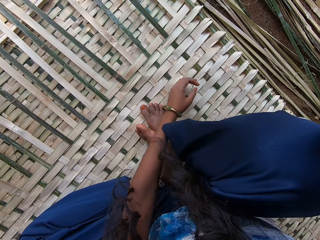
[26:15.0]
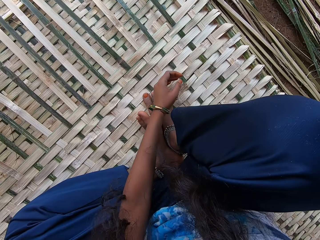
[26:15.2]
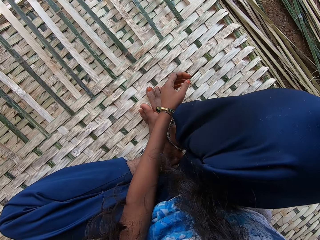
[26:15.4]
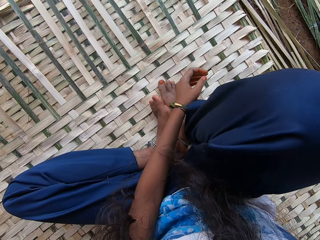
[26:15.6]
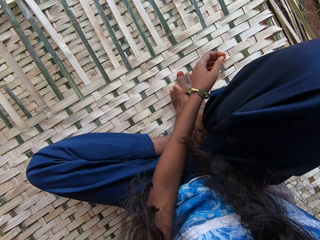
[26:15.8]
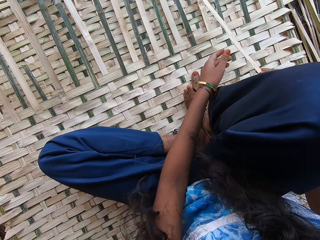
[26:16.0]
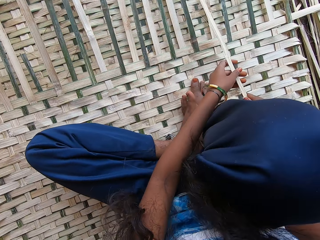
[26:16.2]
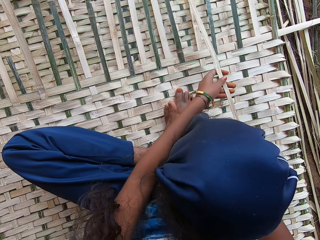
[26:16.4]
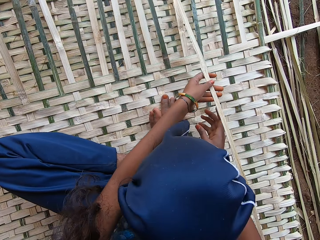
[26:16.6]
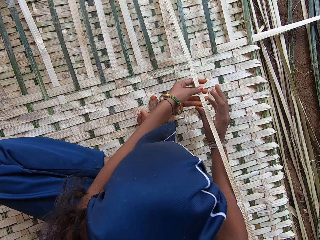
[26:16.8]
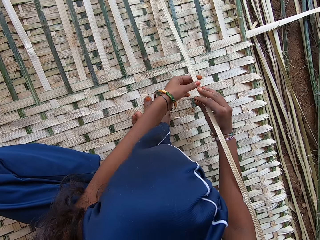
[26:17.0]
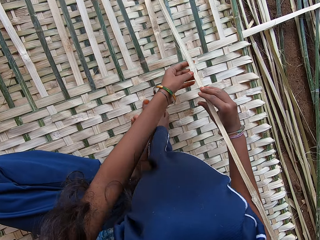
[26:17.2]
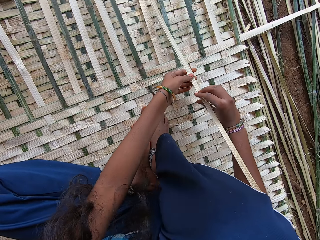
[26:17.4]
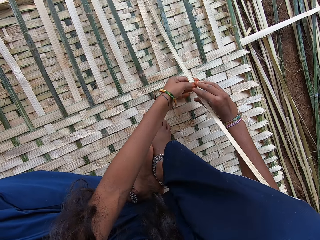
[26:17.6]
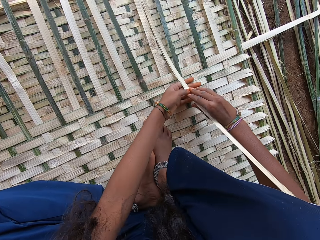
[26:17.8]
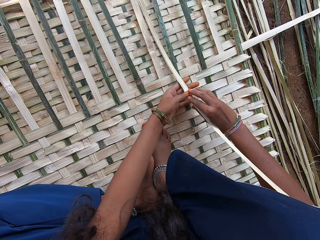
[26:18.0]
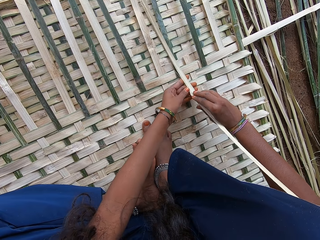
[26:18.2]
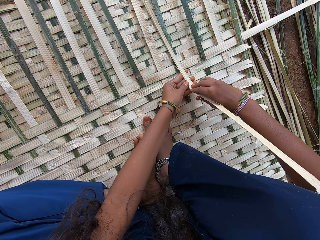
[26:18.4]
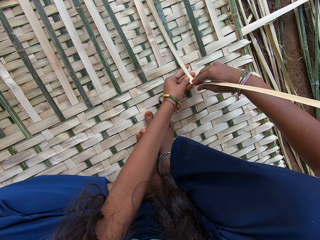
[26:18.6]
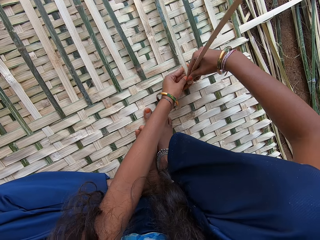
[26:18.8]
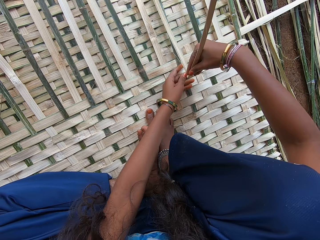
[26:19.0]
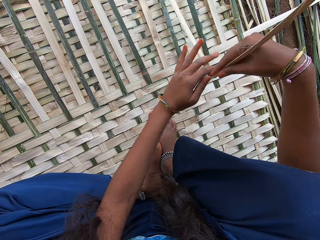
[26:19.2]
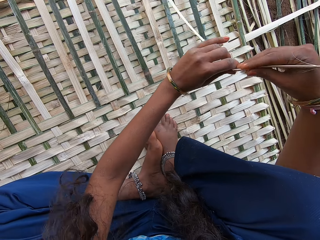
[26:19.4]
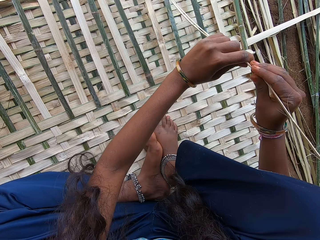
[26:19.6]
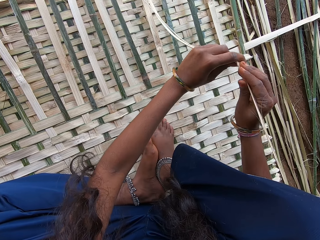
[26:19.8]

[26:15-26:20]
The camera wearer picks a palm fiber. They fold the reed. They cut the palm fiber.

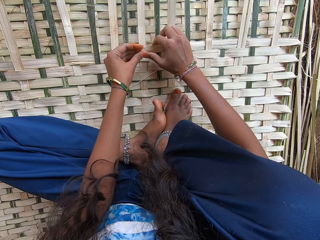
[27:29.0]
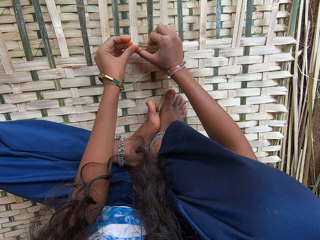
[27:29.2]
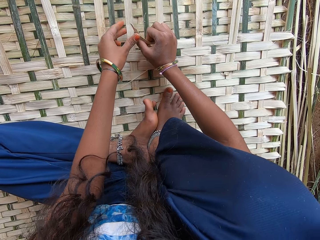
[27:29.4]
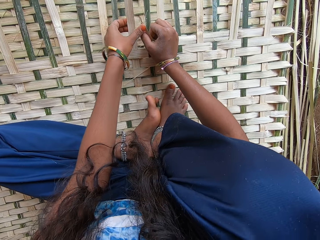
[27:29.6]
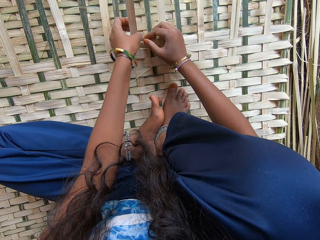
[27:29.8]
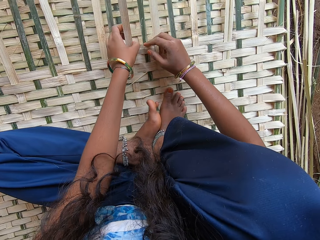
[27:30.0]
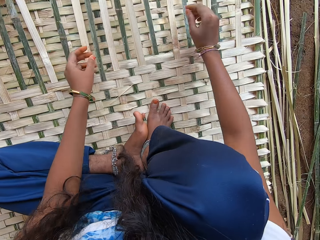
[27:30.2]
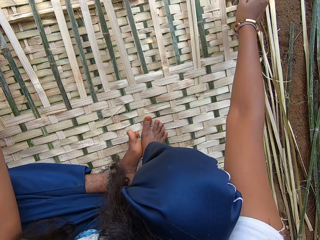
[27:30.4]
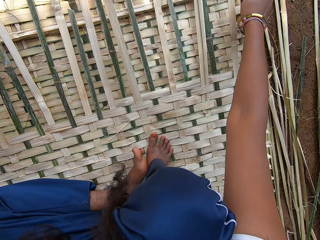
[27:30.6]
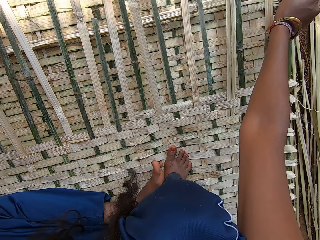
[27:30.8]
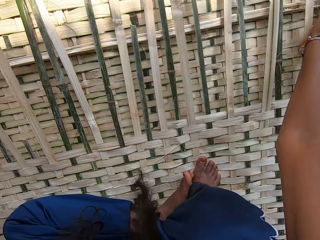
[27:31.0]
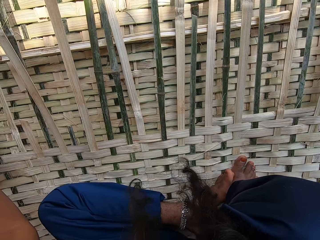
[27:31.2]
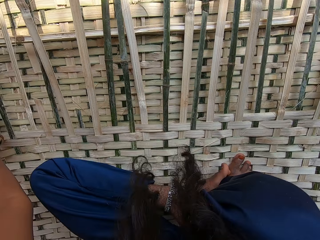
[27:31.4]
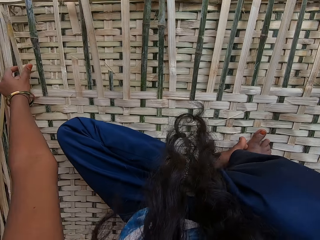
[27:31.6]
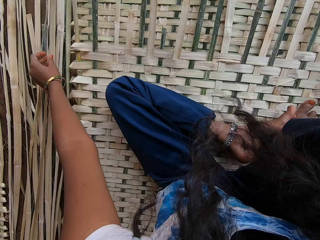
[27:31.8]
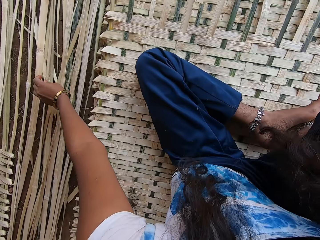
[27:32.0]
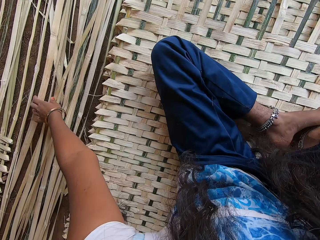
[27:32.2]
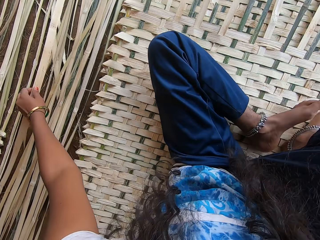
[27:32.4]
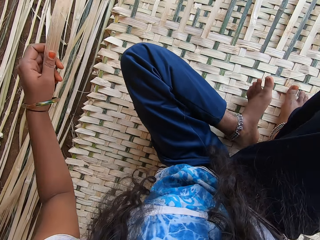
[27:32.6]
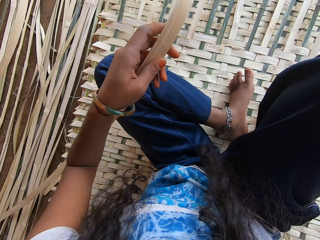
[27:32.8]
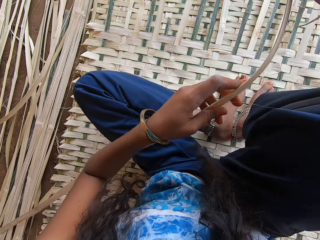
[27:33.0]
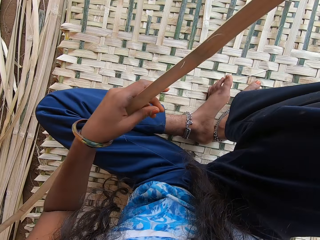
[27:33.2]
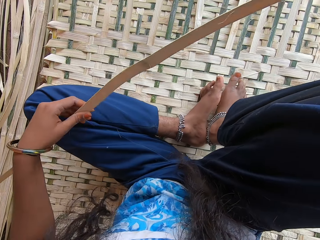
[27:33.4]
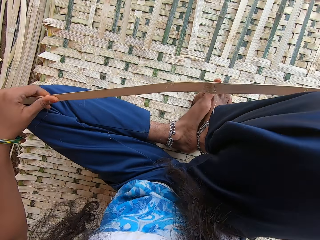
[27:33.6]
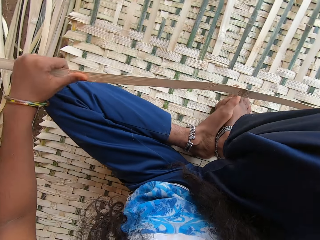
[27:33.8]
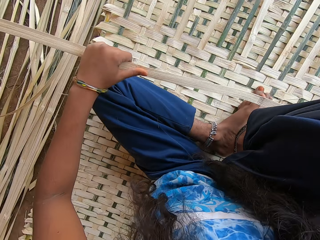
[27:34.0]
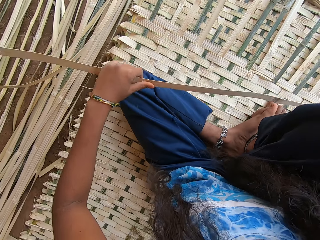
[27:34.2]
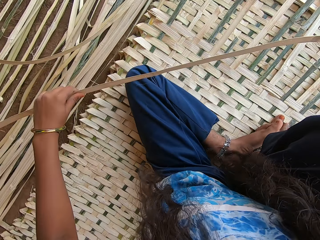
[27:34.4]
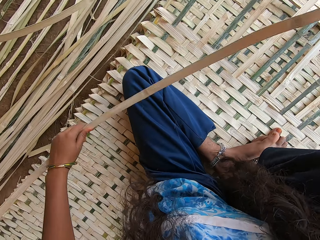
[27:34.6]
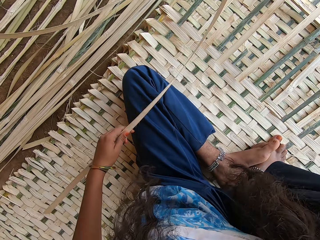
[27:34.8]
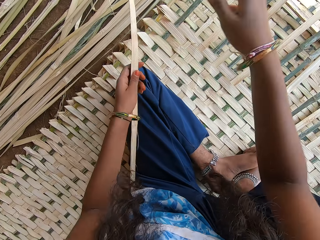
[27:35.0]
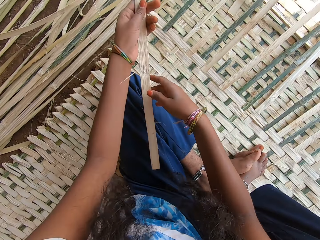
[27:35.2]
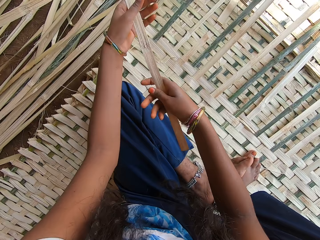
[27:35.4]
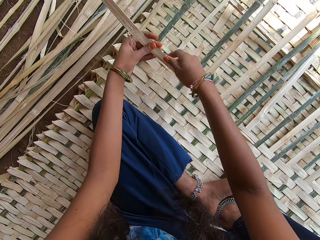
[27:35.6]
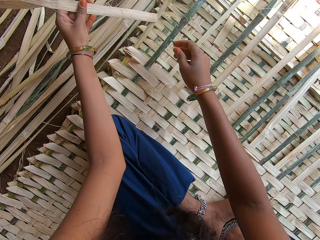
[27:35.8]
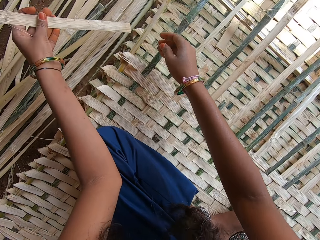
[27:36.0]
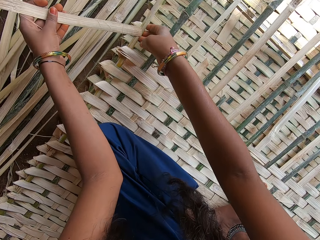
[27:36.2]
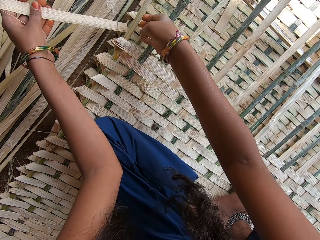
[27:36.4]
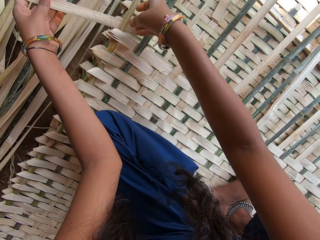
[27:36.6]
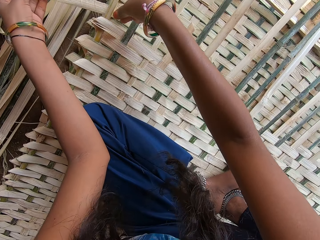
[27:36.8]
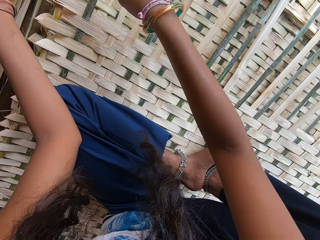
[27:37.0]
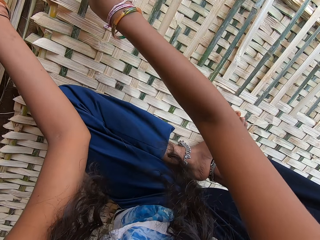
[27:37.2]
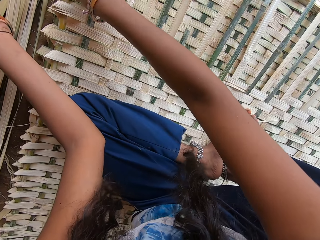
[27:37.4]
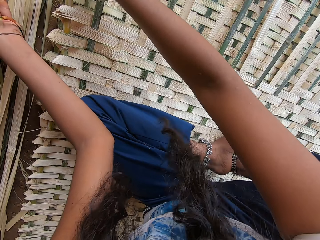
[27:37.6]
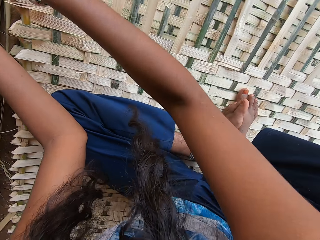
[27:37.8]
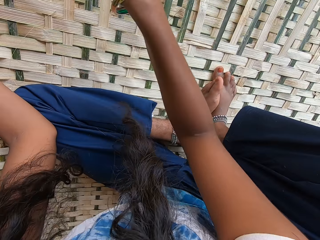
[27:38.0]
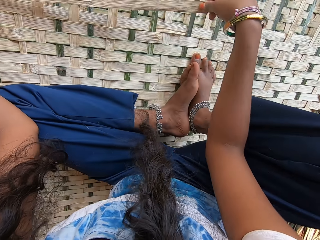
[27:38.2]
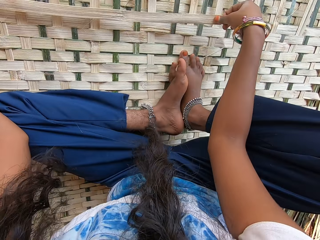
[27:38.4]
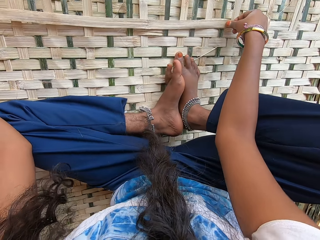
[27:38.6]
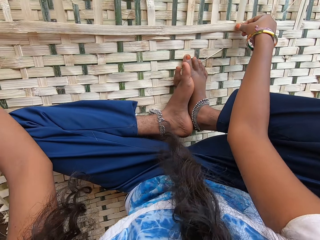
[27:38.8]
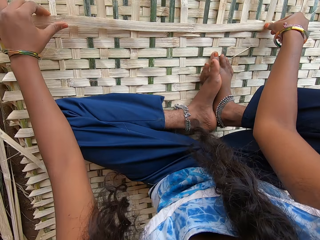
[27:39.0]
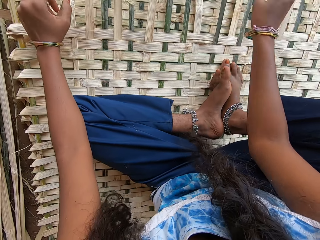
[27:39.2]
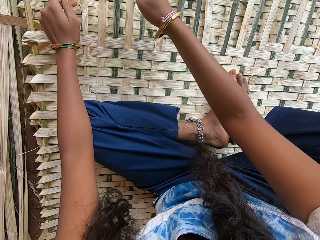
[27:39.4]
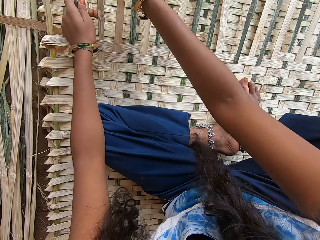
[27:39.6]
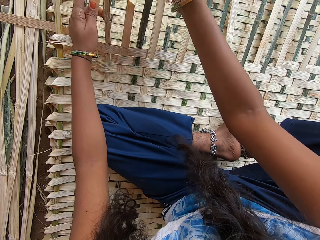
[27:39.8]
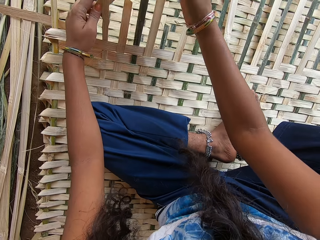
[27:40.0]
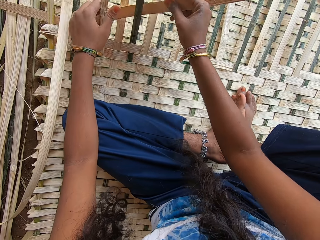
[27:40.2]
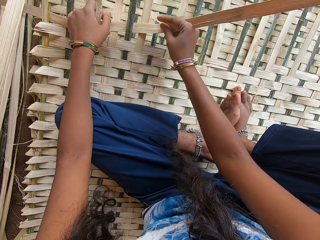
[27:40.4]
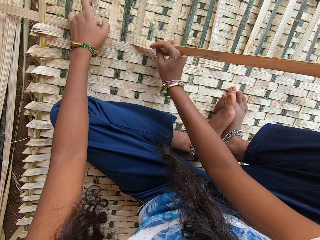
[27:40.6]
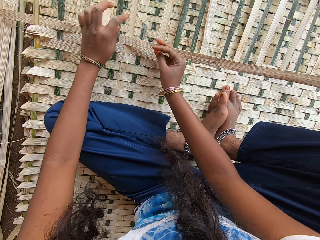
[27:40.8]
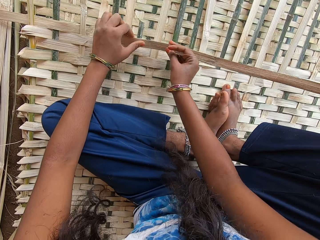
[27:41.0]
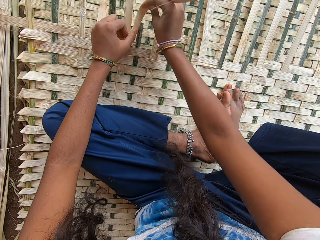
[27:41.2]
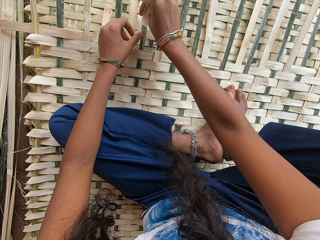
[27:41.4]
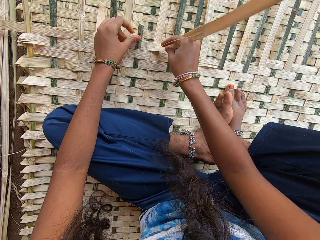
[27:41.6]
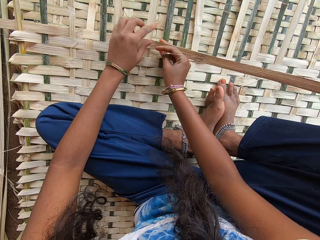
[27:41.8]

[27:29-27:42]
The camera wearer adjusts a bamboo reed. They pick the bamboo reed. They weave something with the bamboo.

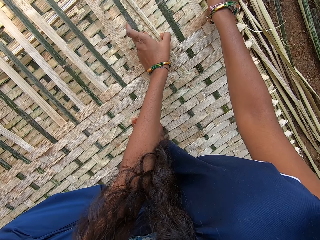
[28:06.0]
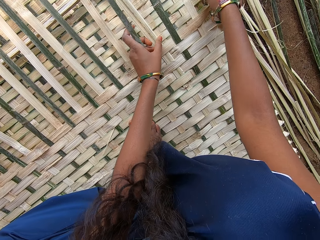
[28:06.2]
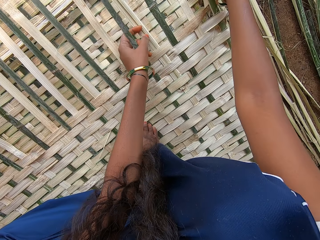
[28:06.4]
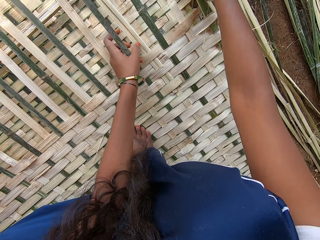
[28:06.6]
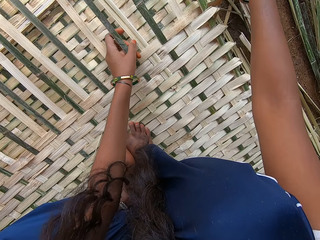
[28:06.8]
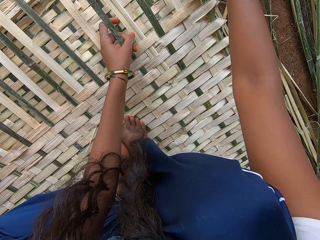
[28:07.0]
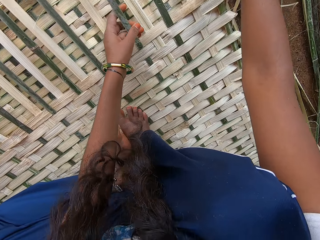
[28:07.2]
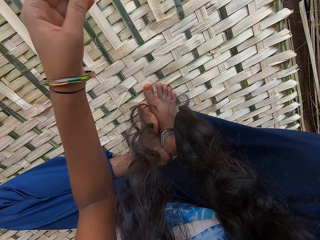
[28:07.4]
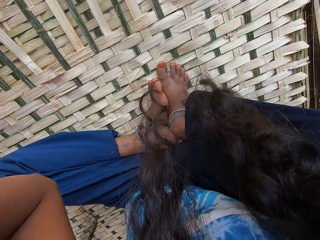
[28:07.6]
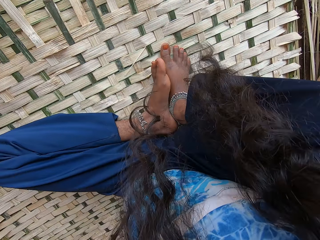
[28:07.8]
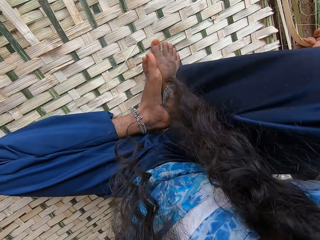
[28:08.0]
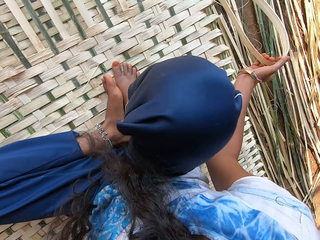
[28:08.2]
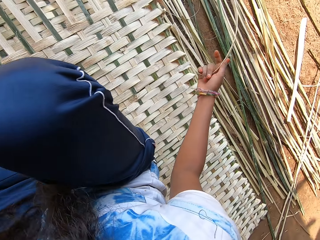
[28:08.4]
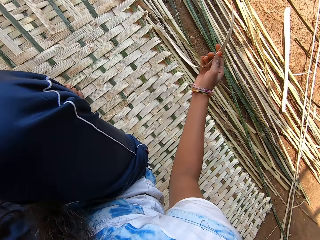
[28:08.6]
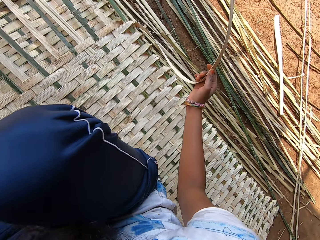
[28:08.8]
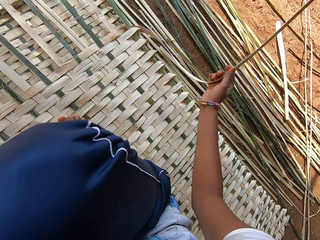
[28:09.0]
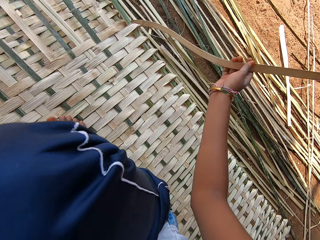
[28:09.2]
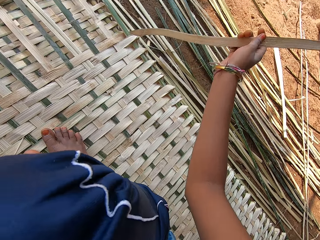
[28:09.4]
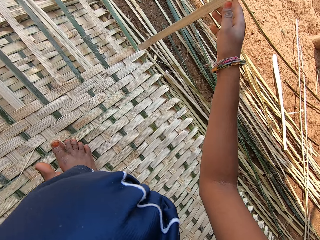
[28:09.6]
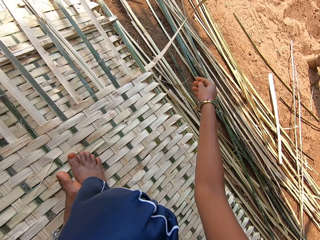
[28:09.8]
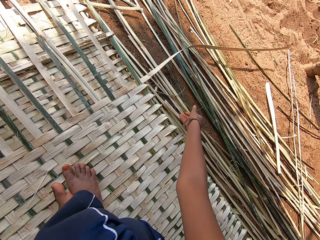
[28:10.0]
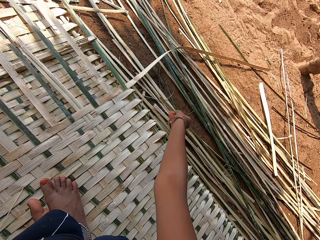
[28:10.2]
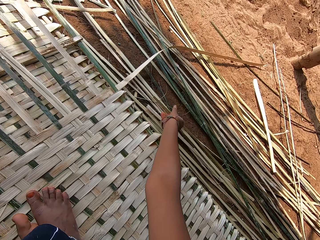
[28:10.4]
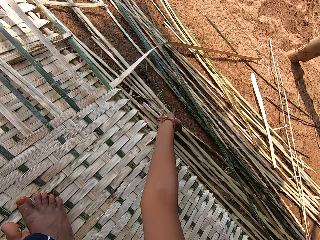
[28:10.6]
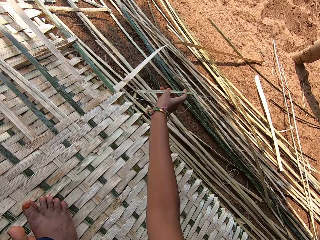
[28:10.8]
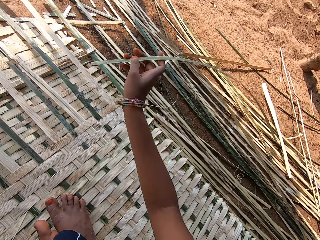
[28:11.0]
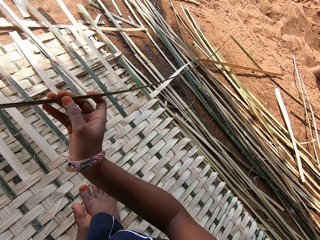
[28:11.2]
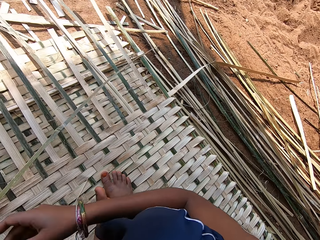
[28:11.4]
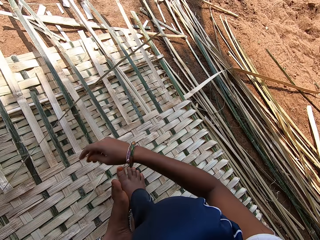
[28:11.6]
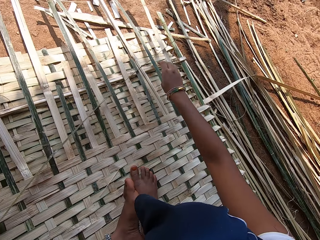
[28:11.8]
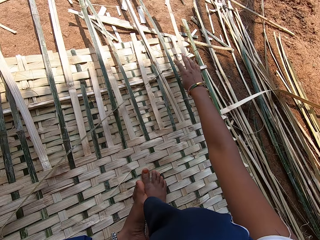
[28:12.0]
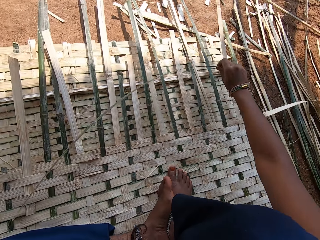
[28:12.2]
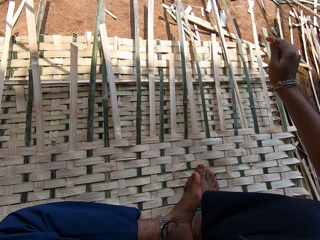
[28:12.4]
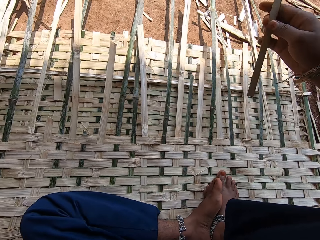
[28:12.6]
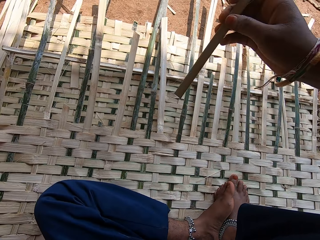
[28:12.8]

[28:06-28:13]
The camera wearer moves around. They look at a bamboo reed. They let go of the bamboo reed. They pick the bamboo reed. They pick the bamboo reed with the other hand. They pick the bamboo reed.
